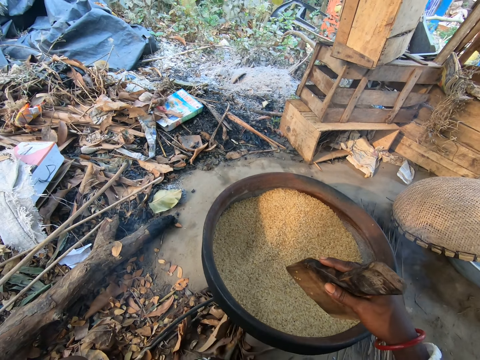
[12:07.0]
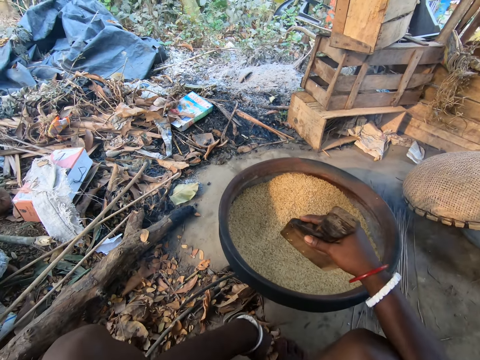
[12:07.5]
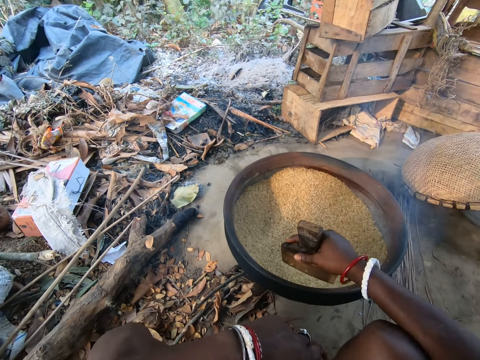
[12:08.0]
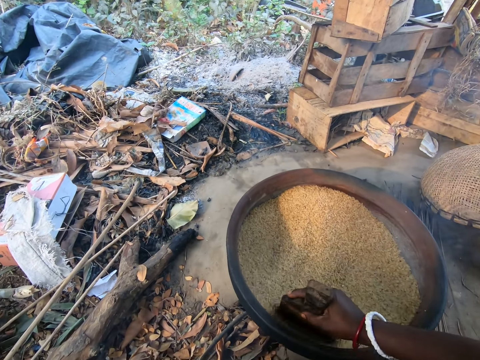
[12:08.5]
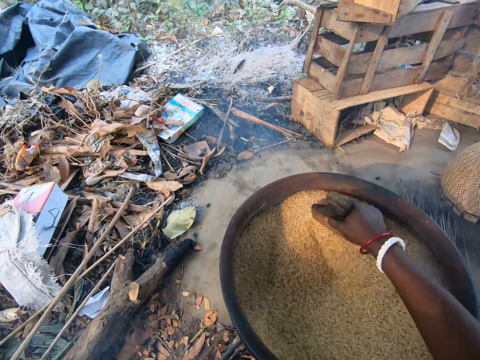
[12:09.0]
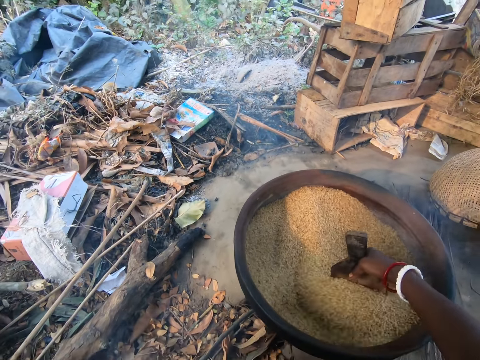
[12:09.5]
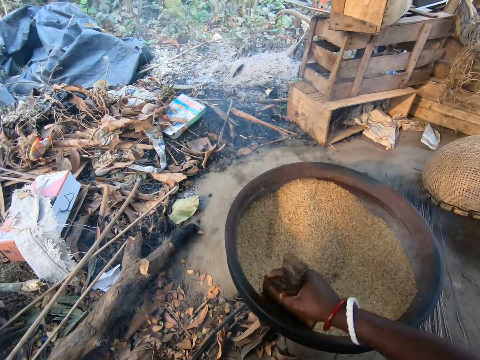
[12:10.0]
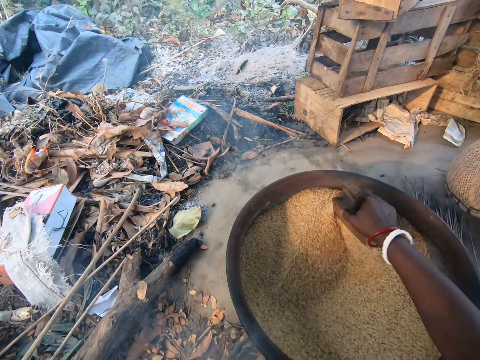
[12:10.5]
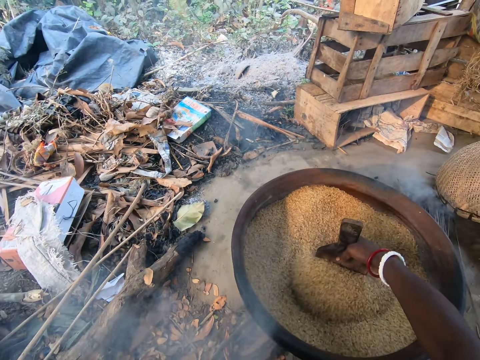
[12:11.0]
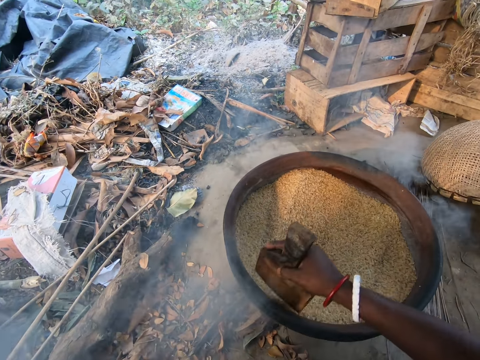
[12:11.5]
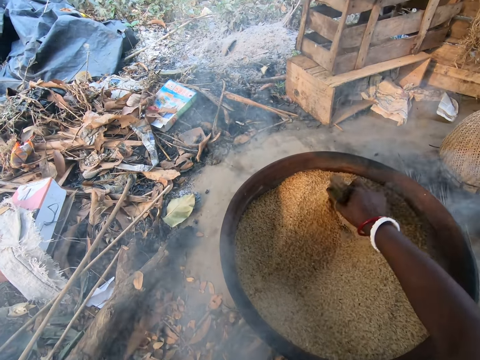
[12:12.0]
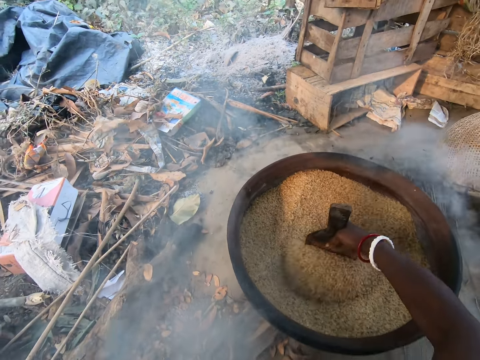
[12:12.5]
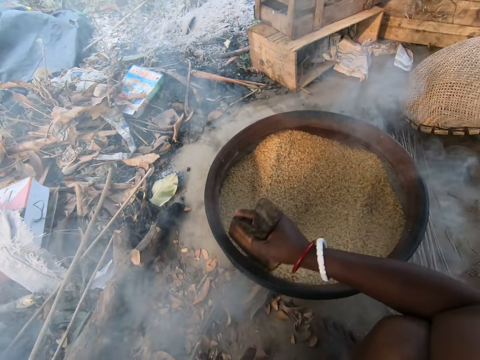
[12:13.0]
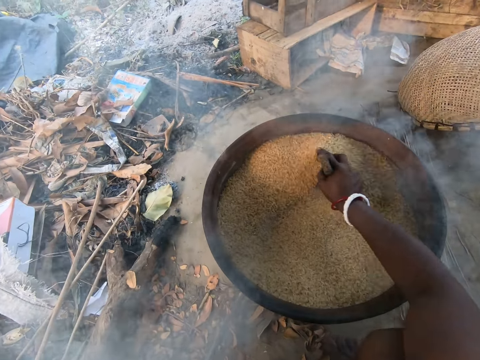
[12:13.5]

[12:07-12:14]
The camera wearer stirs the rice husk in the pot on the firewood with the wooden spoon in her right hand.

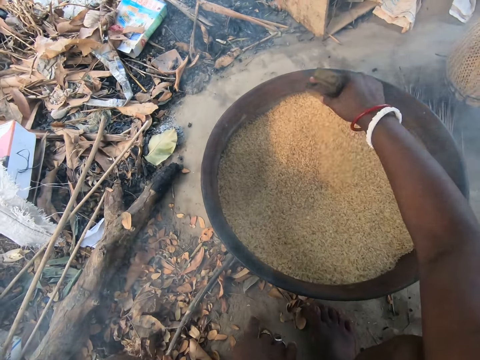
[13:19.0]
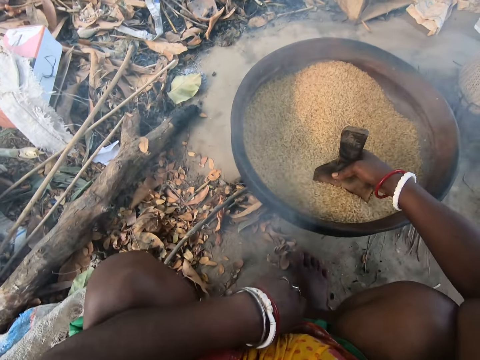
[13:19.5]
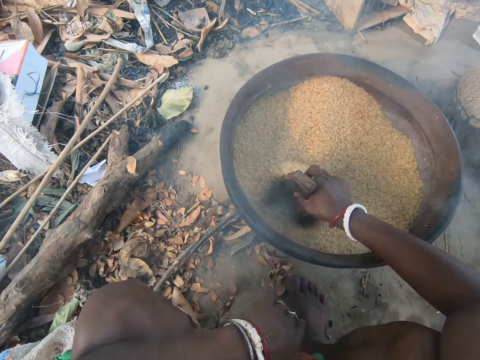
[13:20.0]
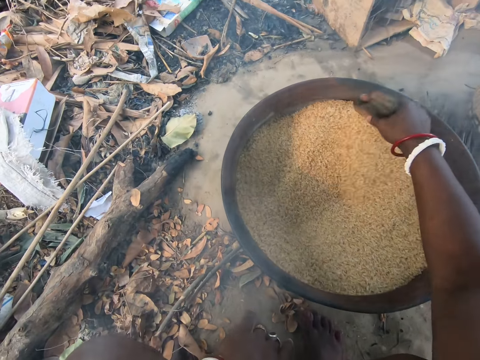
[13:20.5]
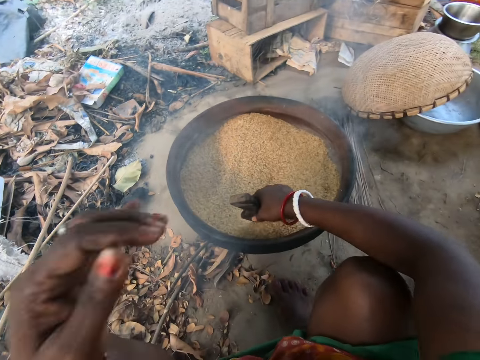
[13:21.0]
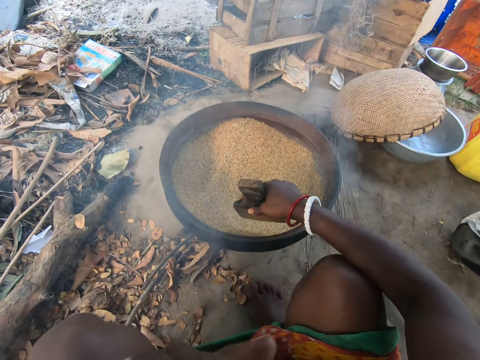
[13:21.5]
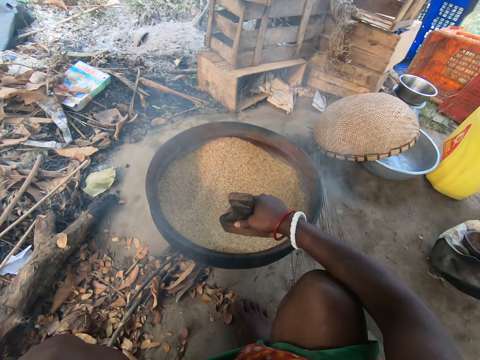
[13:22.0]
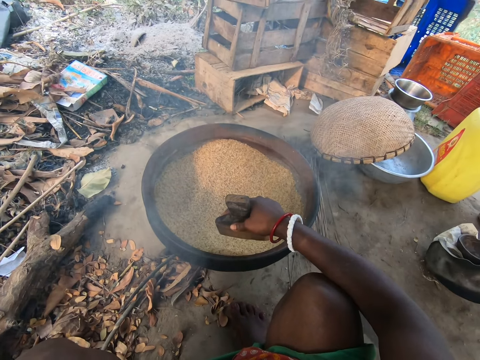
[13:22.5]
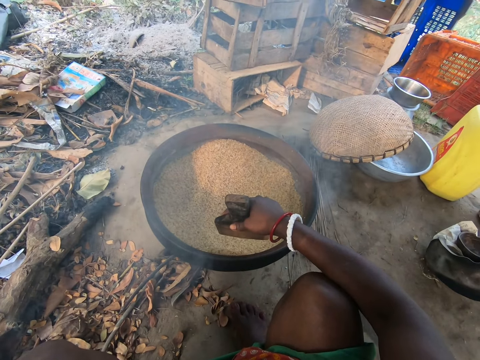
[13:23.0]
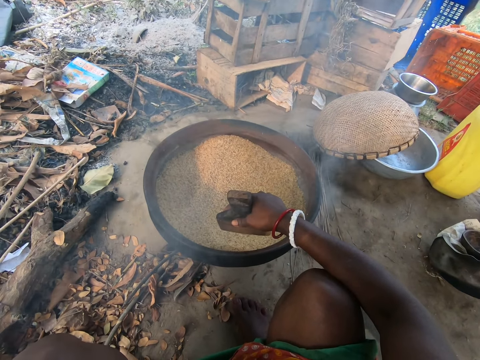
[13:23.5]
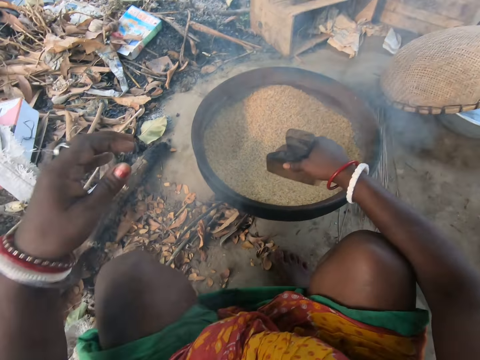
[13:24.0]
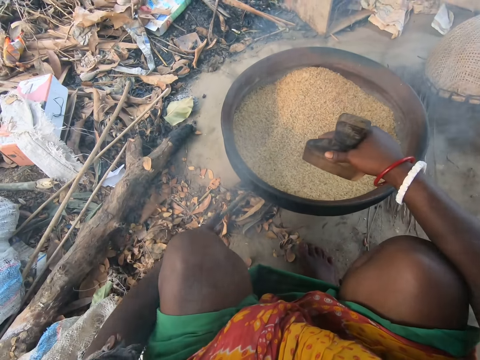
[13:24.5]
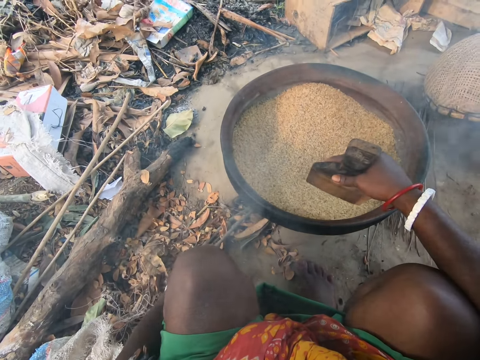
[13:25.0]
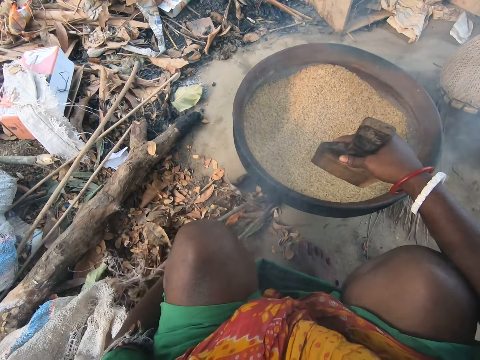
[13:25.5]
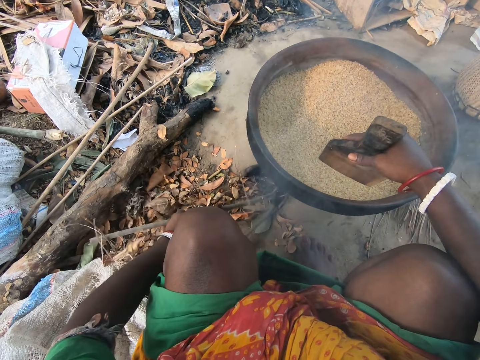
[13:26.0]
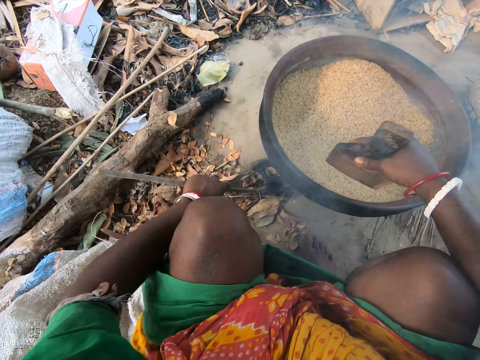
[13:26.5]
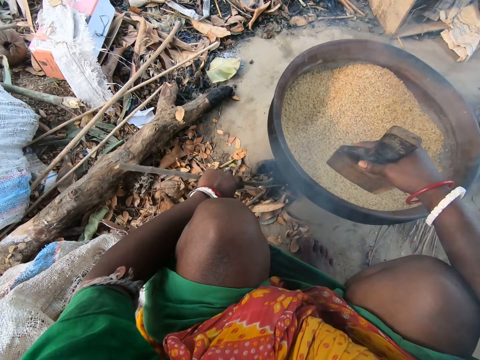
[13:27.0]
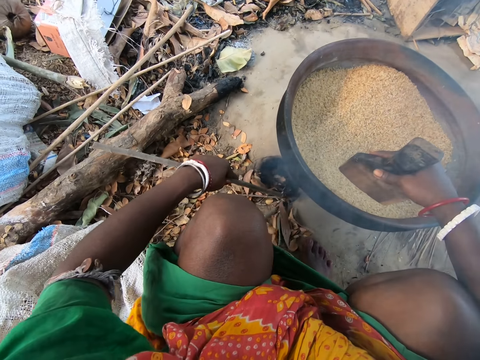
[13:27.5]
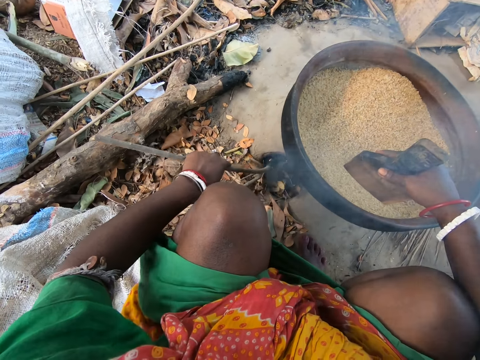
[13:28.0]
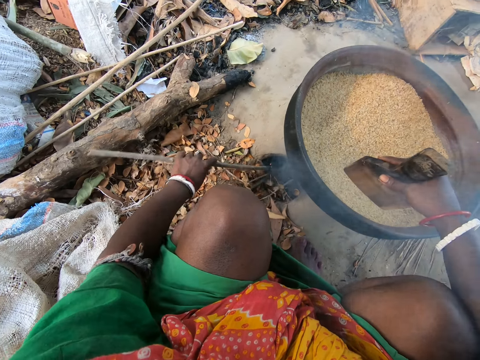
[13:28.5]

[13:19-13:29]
The camera wearer touches her face with her left hand. She picks a dry branch from the ground with her left hand. She pushes the firewood onto the fire. She pushes dry leaves into the fire with the dry branch in her left hand.

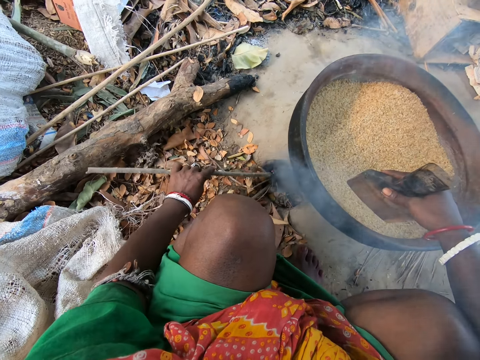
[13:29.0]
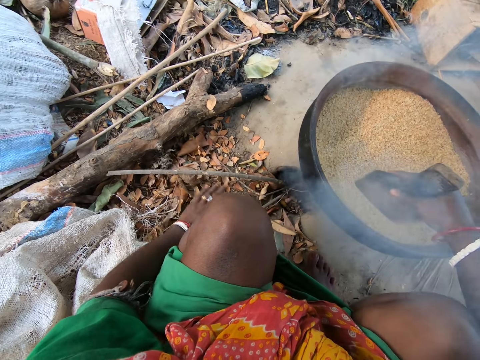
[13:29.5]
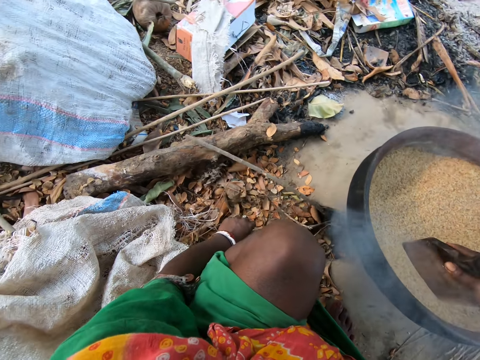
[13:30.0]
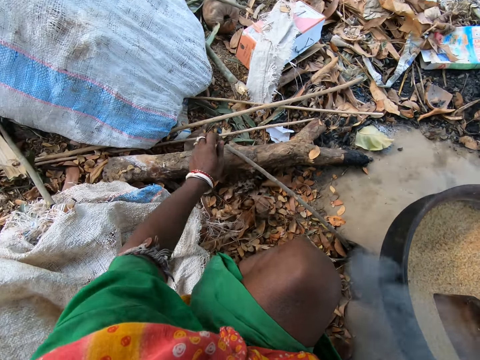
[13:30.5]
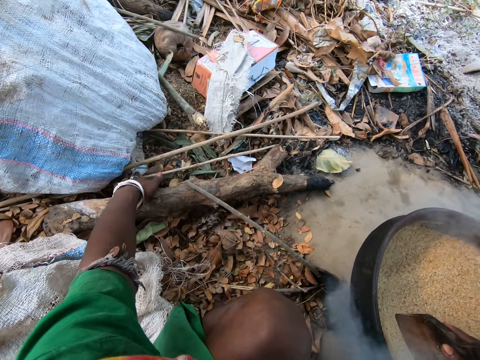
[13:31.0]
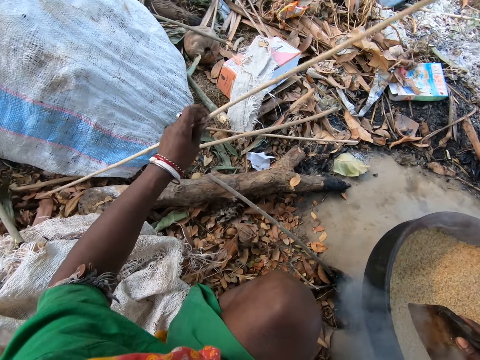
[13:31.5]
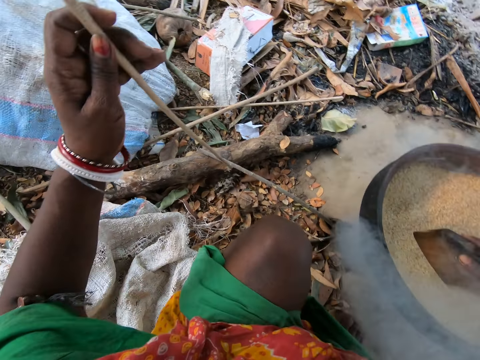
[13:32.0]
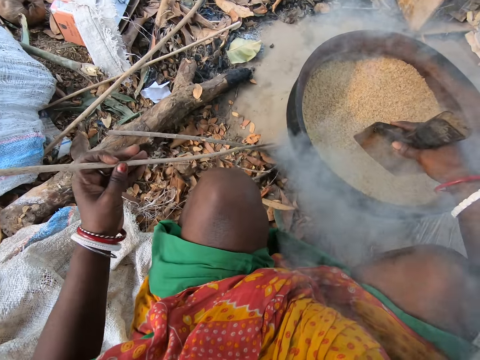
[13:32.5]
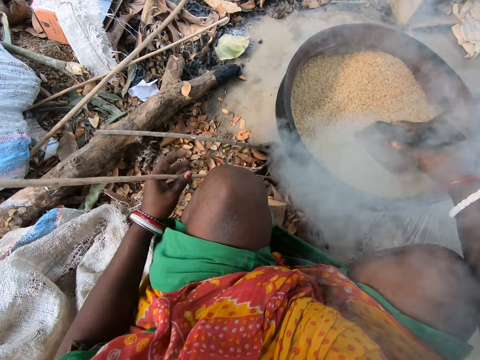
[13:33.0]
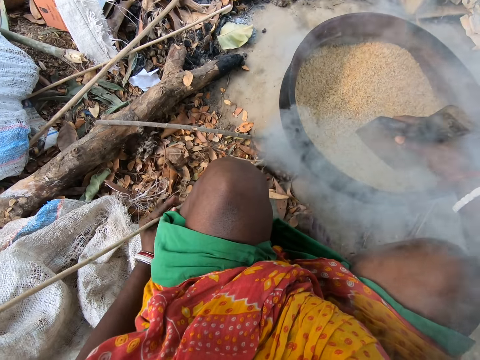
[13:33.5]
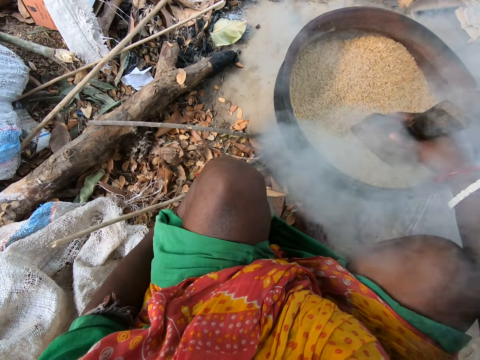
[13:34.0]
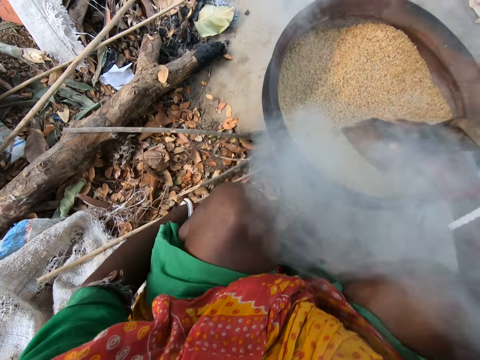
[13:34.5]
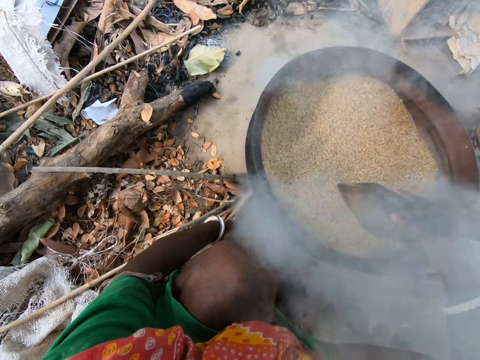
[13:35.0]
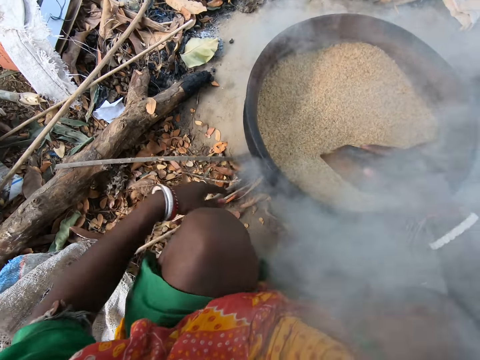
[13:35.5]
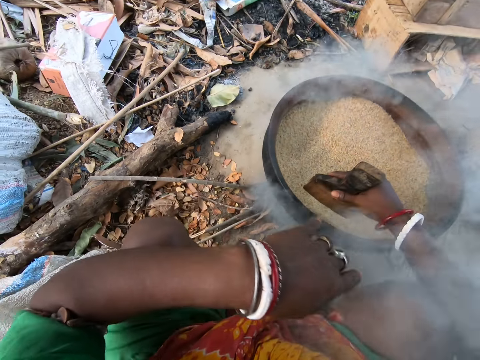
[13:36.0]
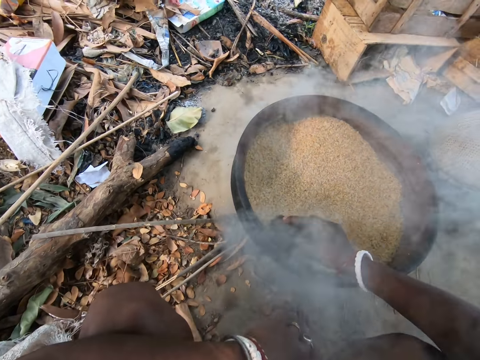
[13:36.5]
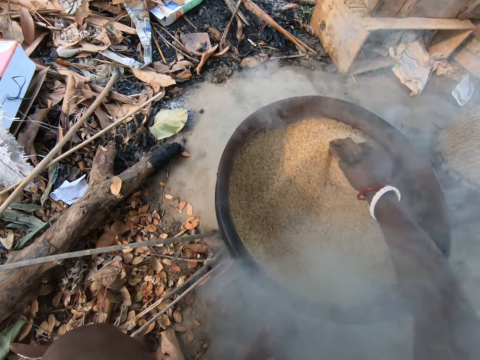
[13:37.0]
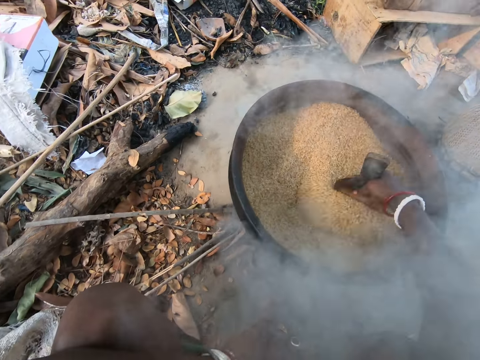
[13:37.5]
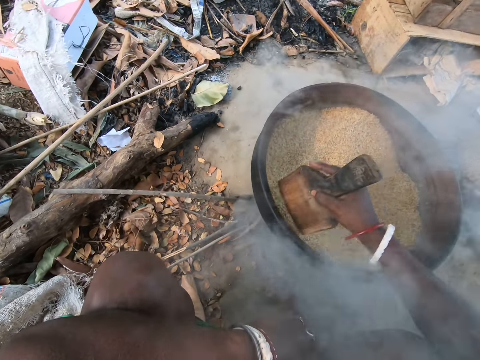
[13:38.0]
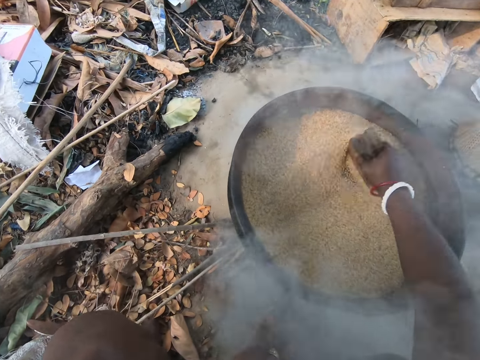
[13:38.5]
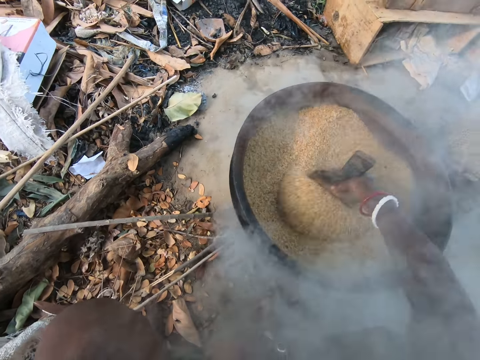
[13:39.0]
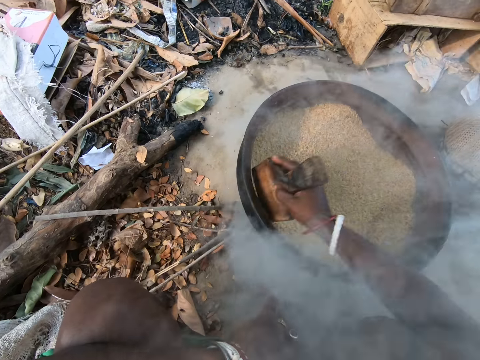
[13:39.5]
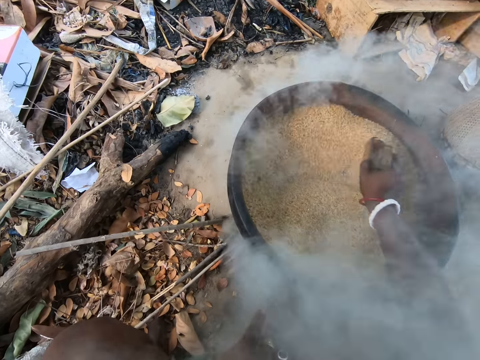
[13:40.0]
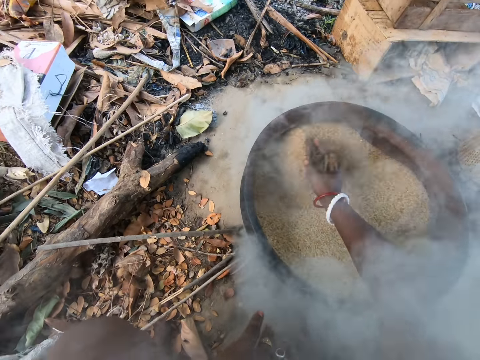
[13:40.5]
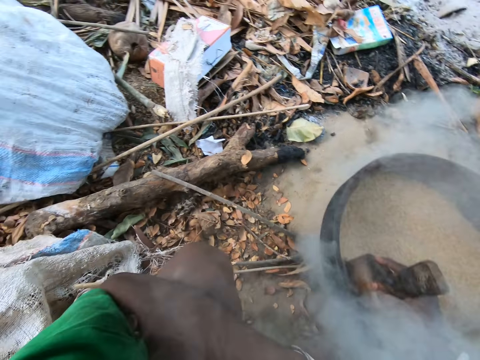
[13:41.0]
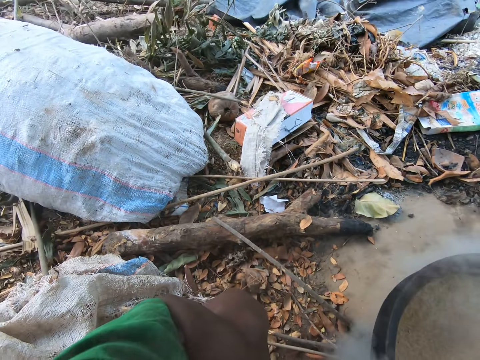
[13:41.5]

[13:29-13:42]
The camera wearer picks up a dry branch from the ground with her left hand. She drops the dry branch in her left hand in the fire. She stirs the grains with the wooden scoop.
